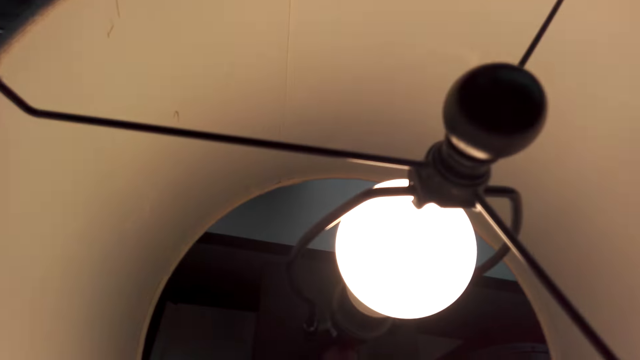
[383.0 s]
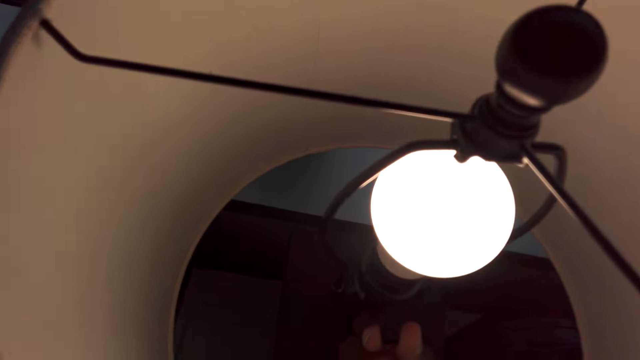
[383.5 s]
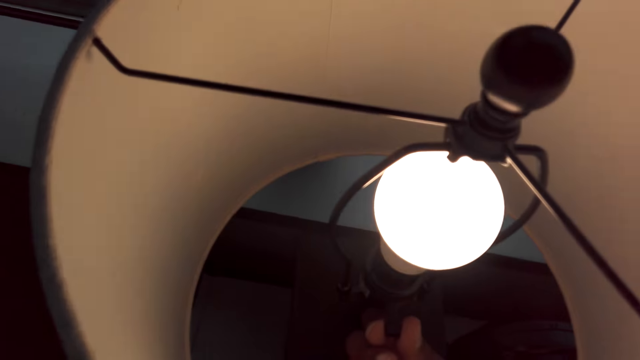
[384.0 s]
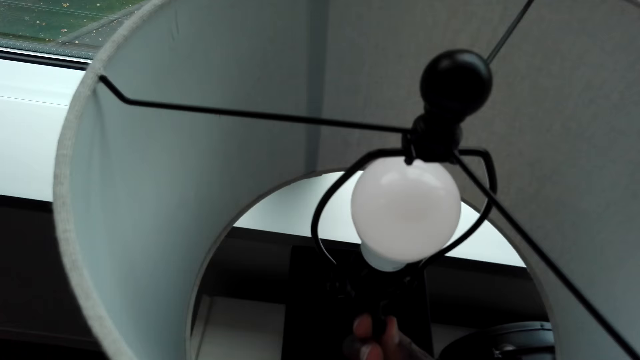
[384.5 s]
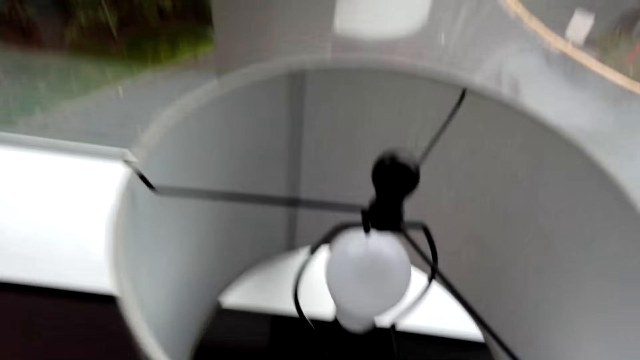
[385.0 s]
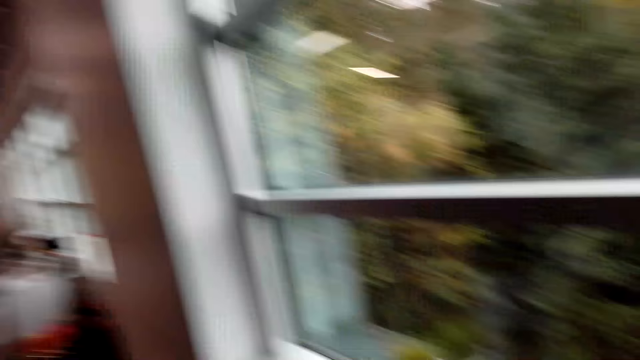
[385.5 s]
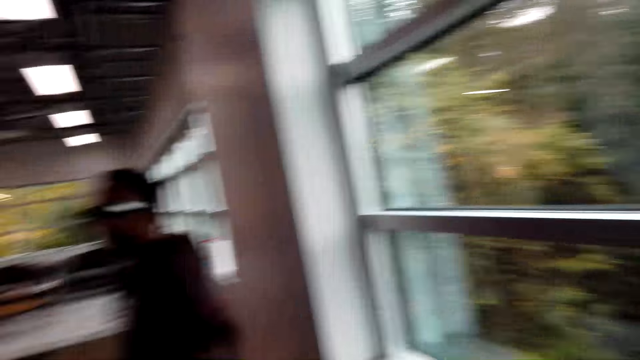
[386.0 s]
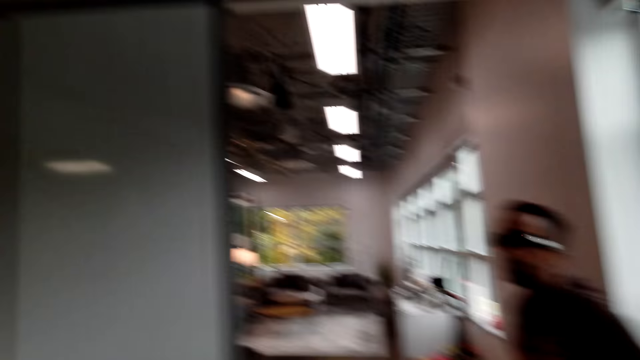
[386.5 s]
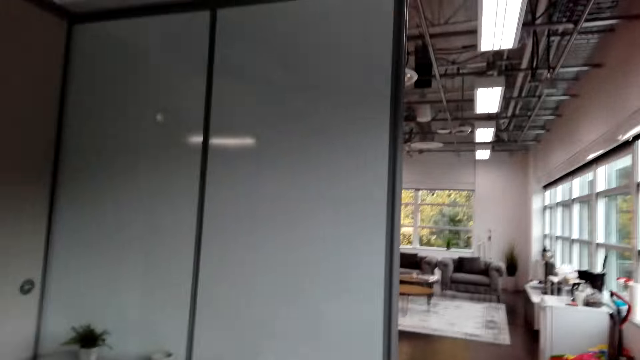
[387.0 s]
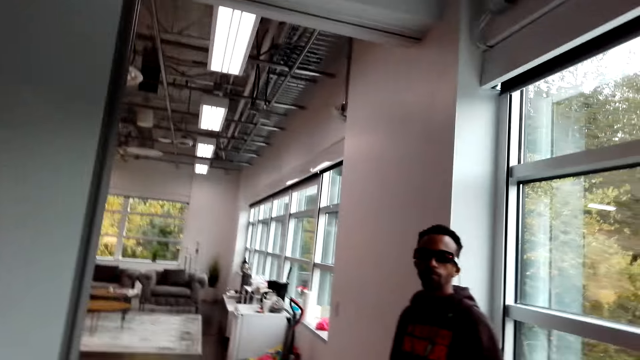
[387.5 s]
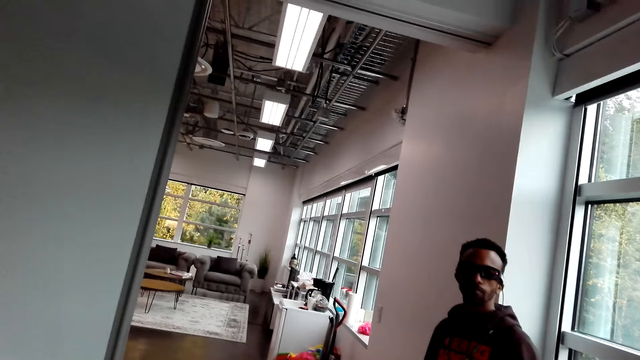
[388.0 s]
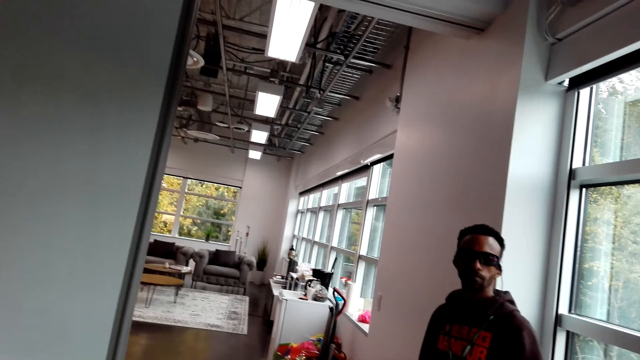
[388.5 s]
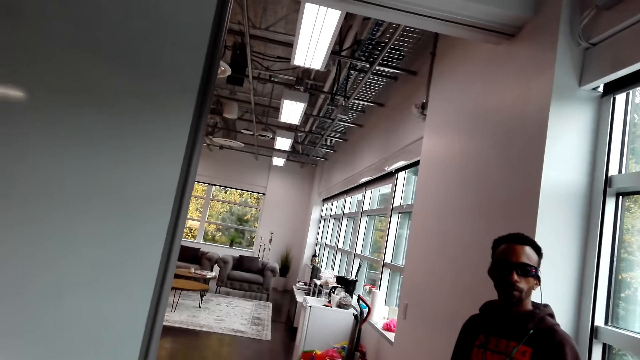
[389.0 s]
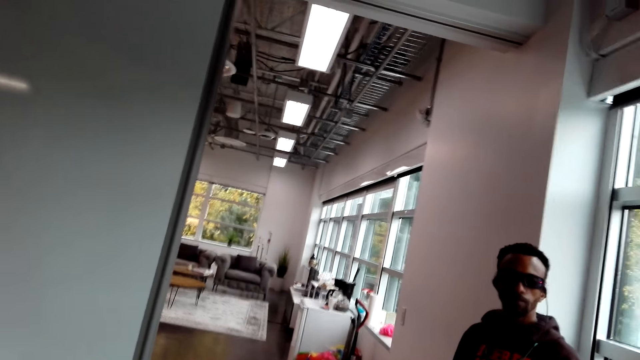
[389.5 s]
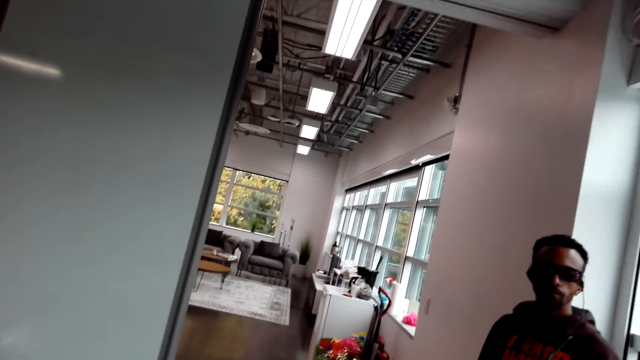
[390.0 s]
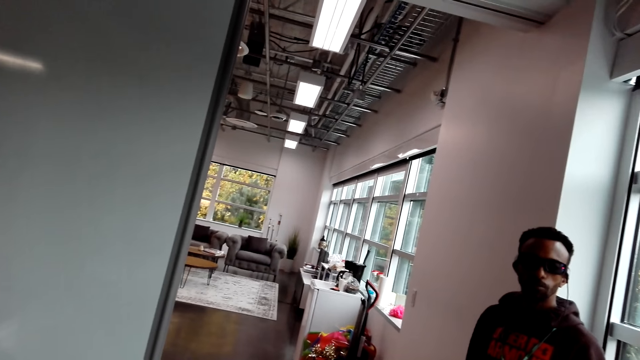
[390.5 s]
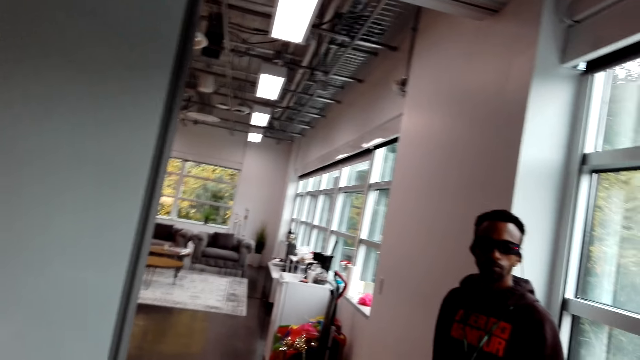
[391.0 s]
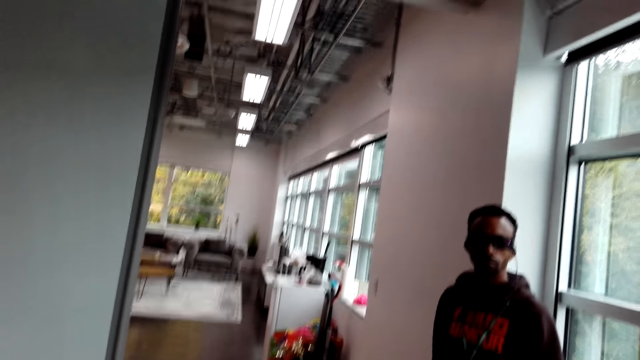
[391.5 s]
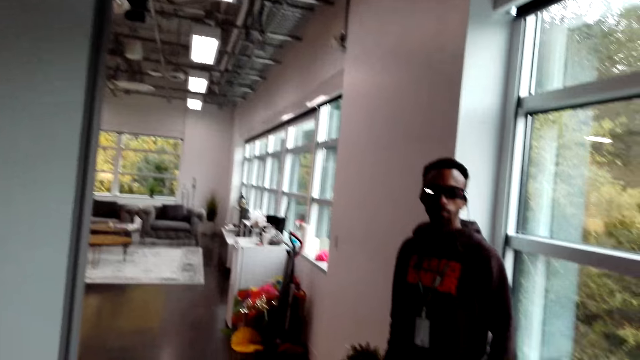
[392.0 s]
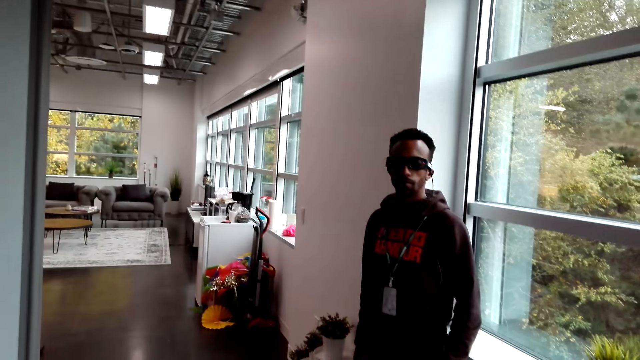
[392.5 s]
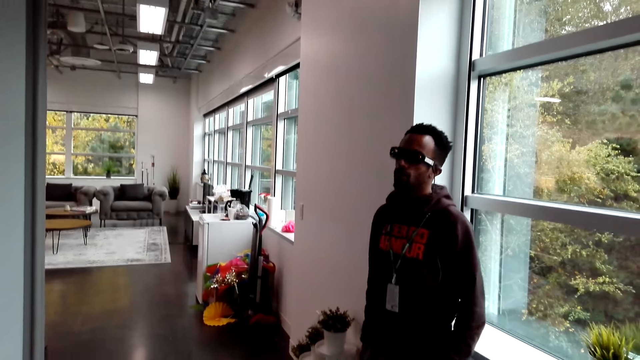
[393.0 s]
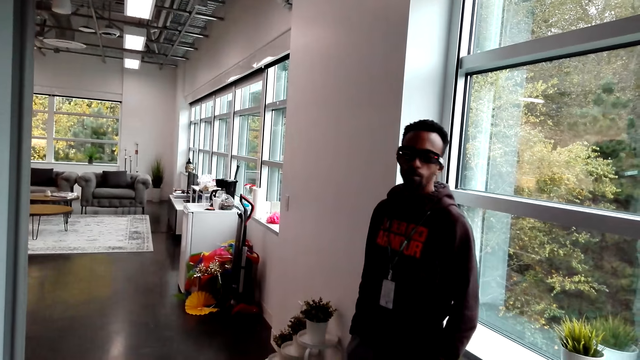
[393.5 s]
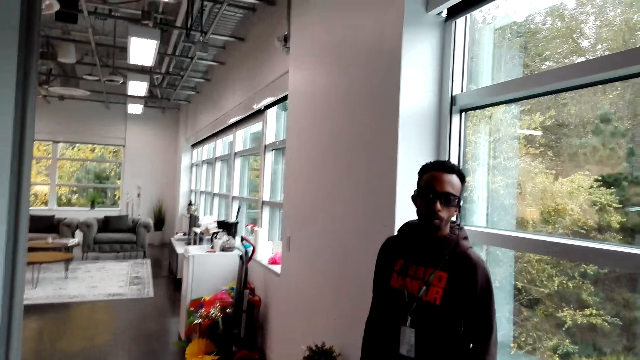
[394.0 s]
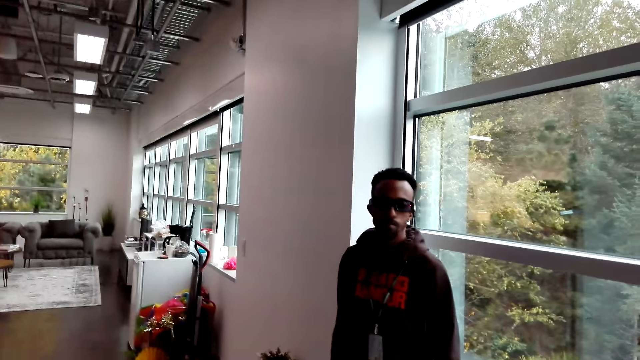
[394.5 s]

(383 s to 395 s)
The camera wearer looks at the table lamp. They turn off the table lamp. They move around, put off the bulb. A man stands close to the camera wearer. The camera wearer looks around. The man does something. The man stands close to the camera wearer. The man talks to the camera wearer.

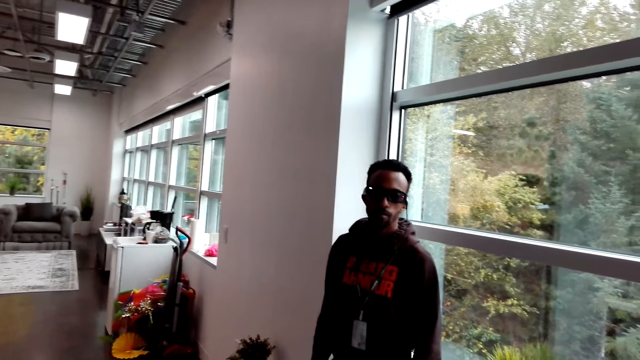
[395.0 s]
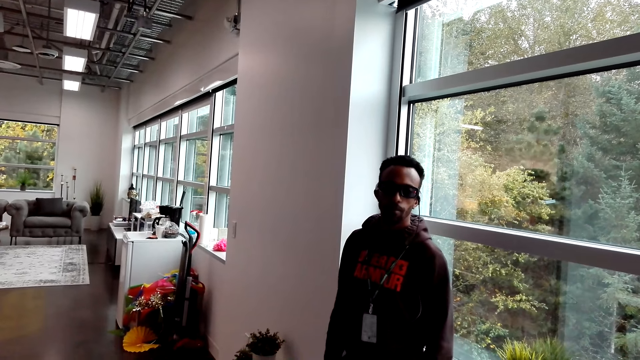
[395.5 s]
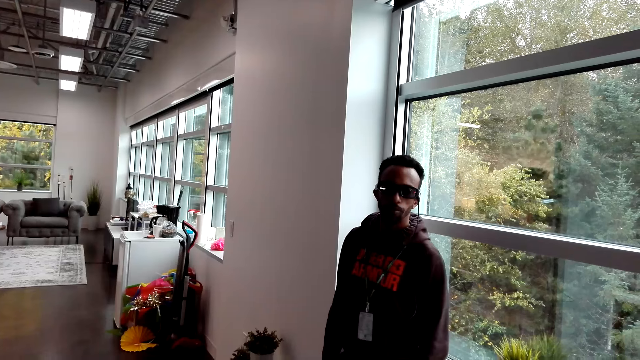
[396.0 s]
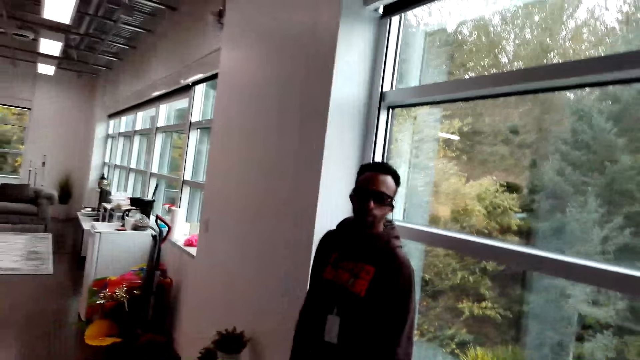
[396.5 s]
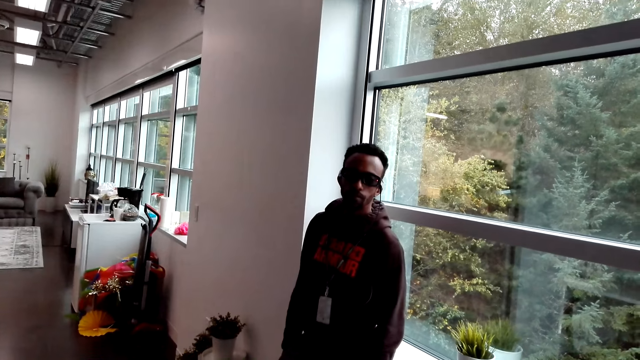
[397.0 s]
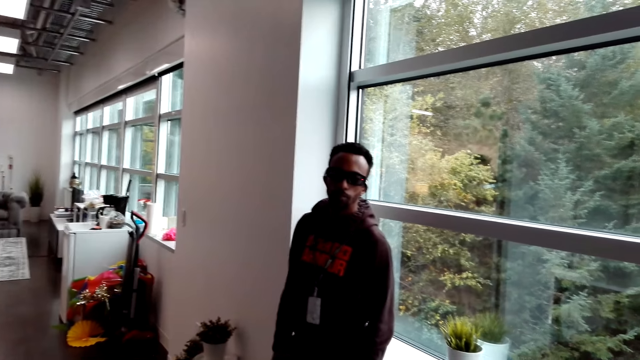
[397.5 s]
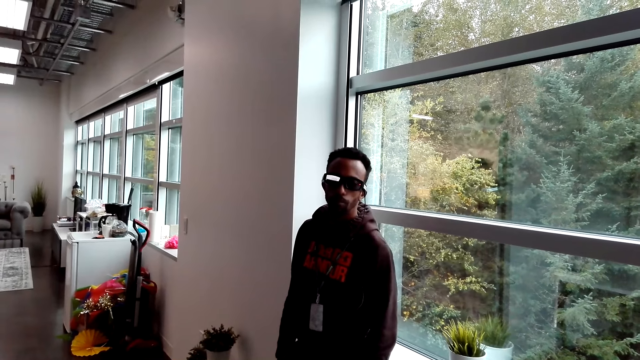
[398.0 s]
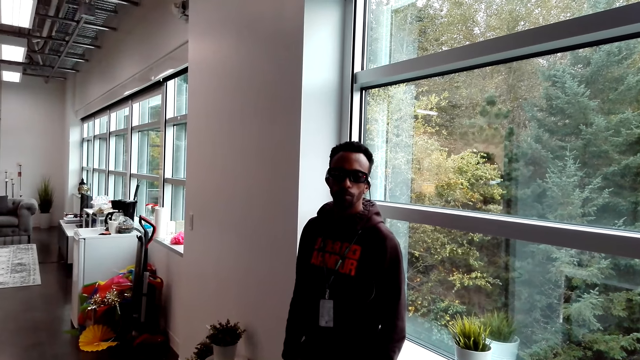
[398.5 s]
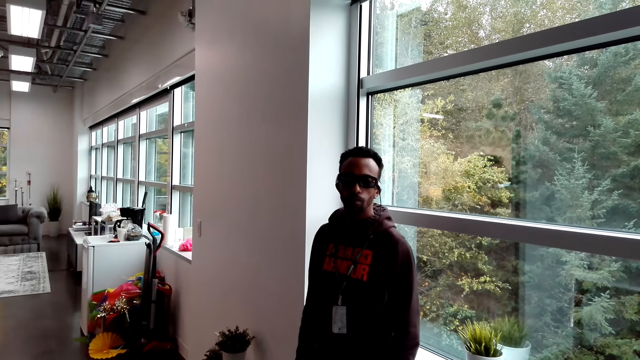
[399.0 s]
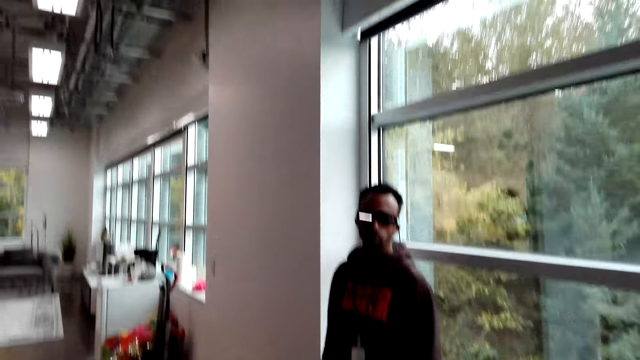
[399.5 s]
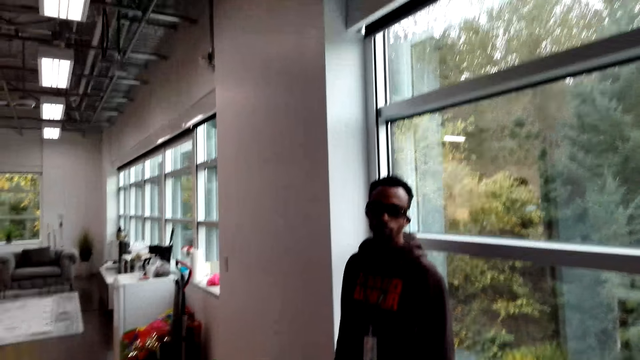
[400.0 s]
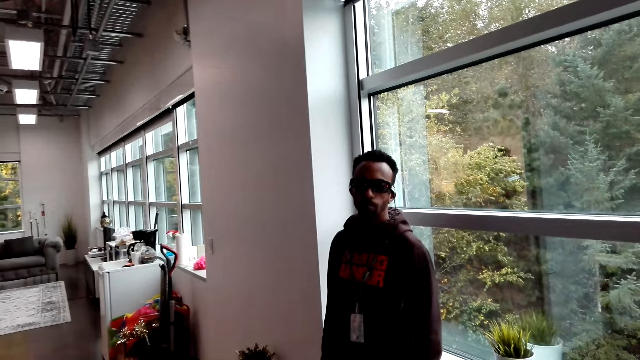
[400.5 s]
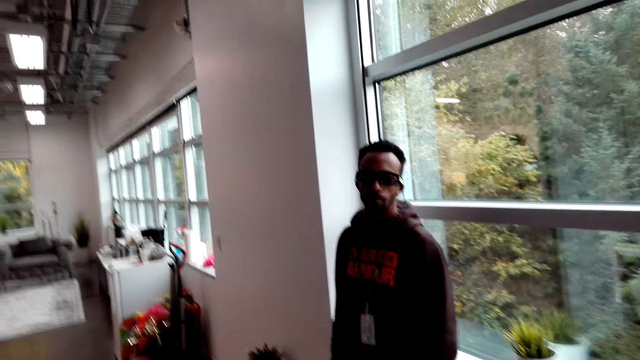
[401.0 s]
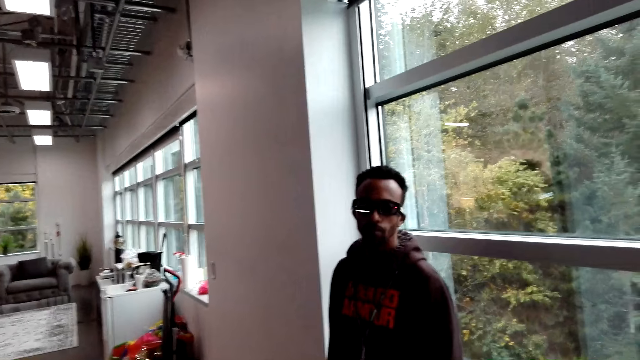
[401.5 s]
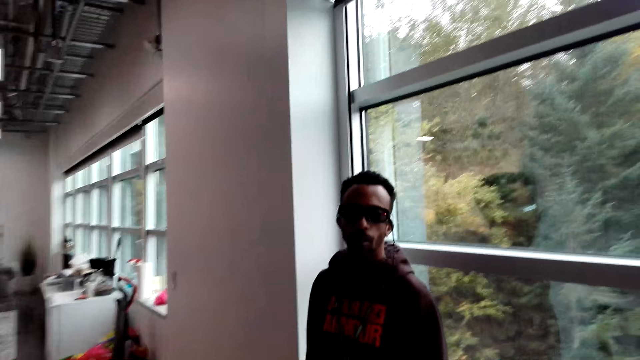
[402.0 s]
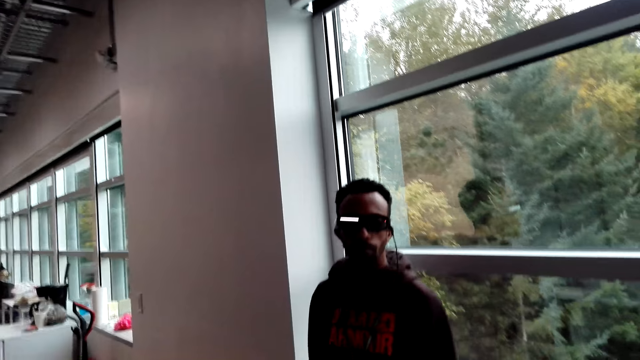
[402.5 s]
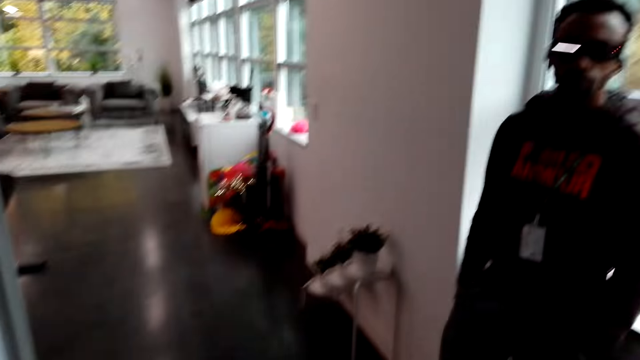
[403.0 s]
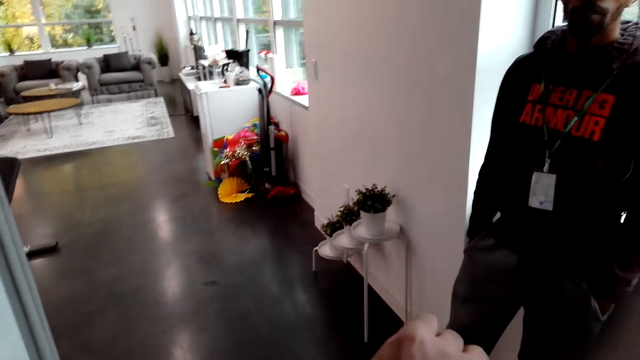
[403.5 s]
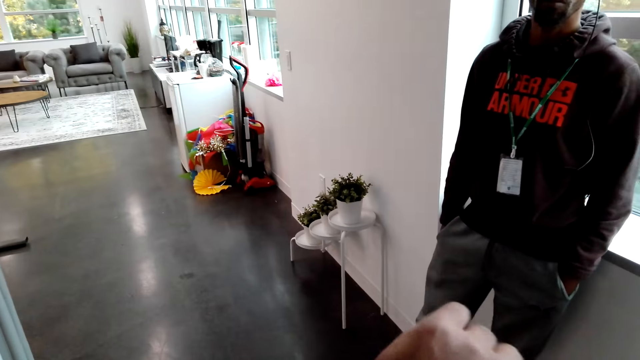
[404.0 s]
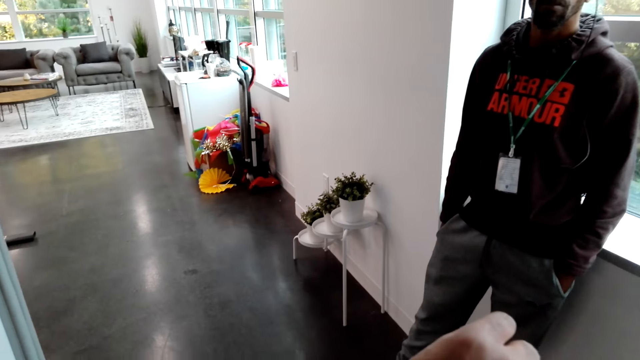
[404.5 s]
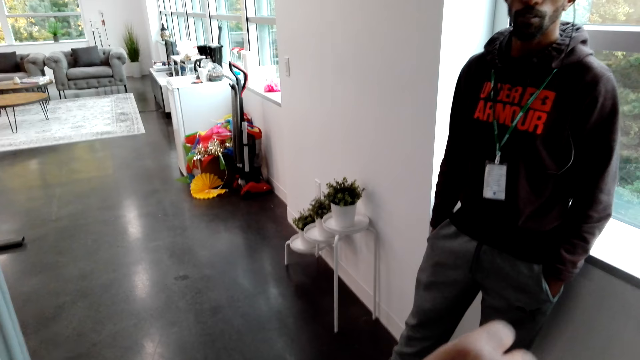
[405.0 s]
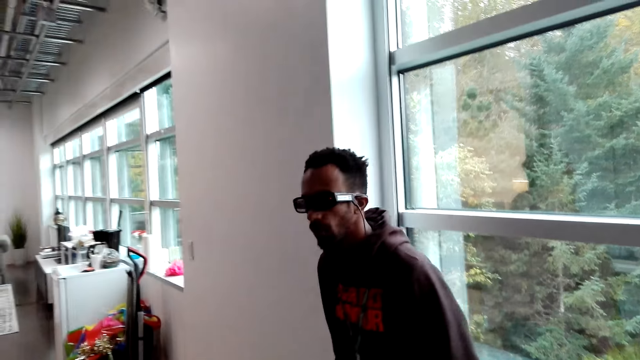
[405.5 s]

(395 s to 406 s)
The camera wearer looks at the hand. They do something. They look around.
